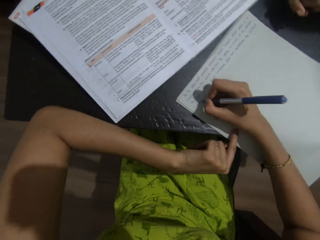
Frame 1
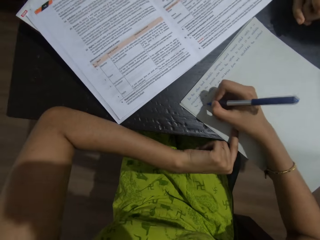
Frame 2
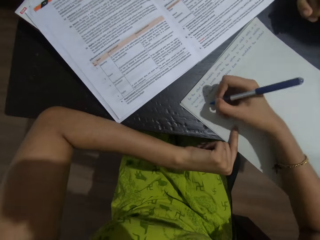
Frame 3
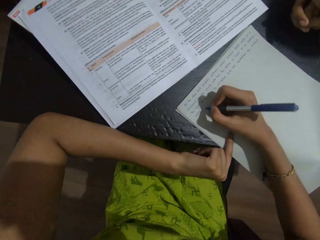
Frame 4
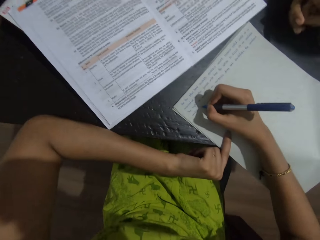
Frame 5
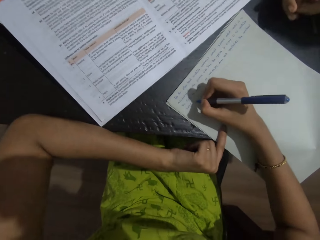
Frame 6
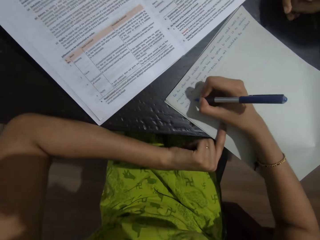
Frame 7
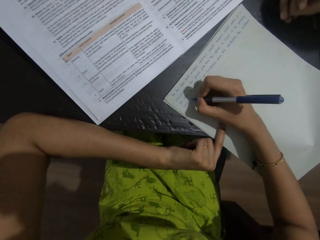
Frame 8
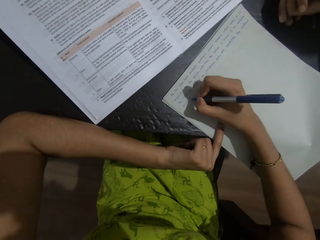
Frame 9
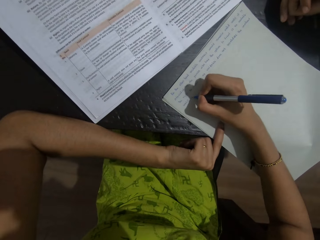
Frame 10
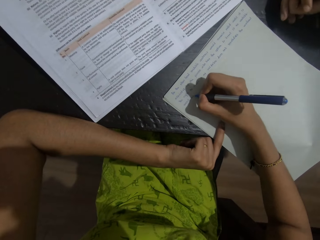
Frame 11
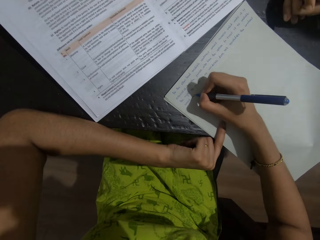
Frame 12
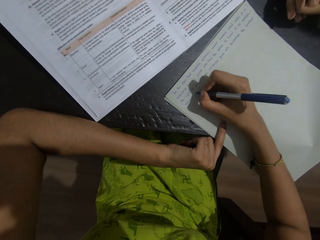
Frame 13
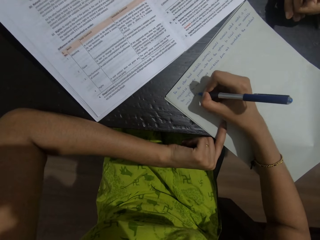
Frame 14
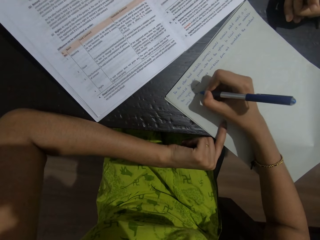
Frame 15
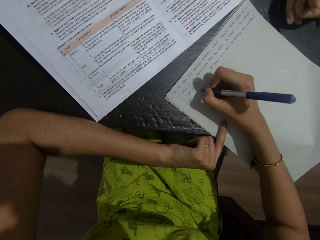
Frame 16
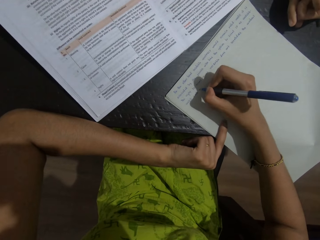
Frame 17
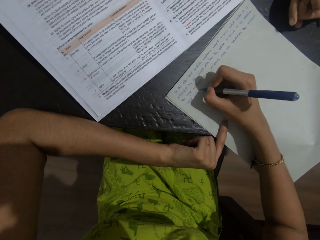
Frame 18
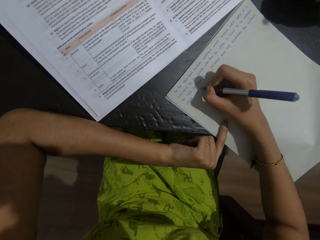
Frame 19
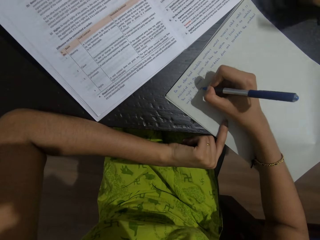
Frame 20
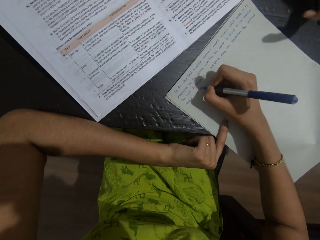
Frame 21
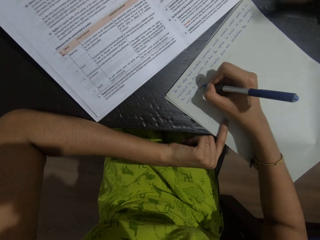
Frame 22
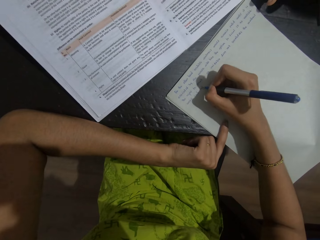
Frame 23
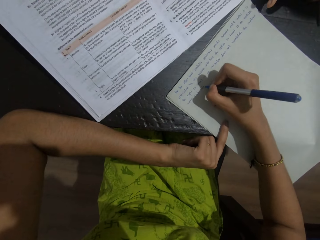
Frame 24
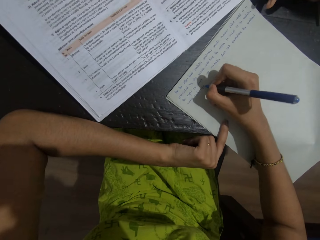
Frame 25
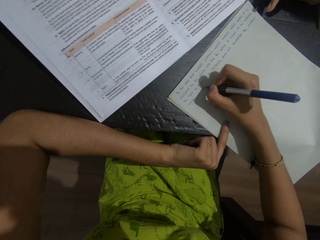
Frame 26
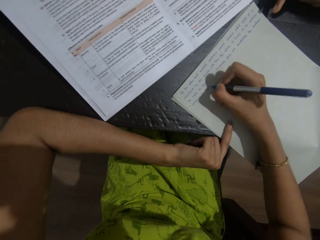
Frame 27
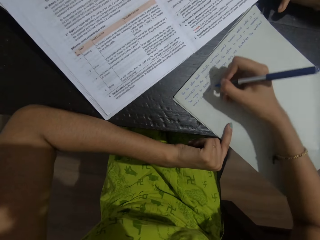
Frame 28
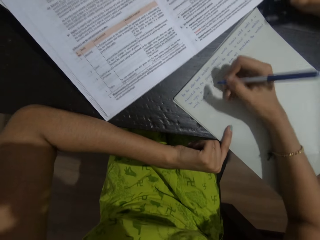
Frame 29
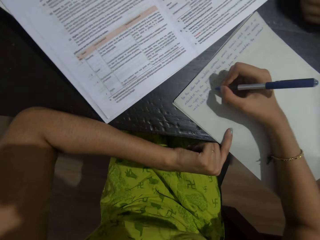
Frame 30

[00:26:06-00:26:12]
The camera wearer releases the book. They hold the foolscap or paper. They write on the paper.

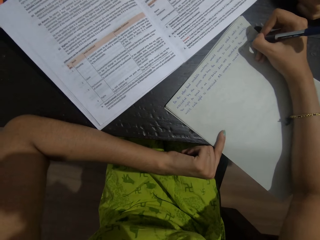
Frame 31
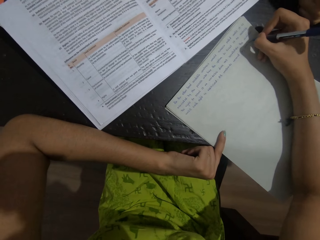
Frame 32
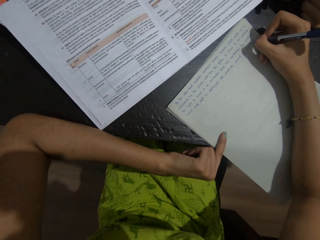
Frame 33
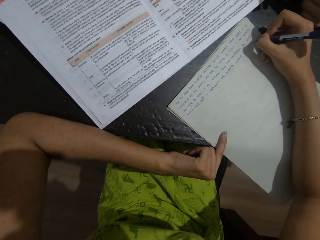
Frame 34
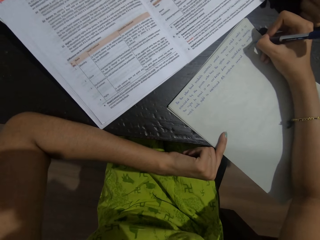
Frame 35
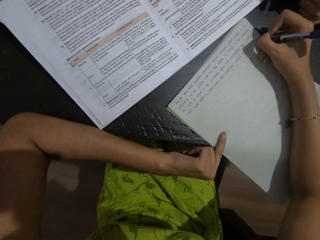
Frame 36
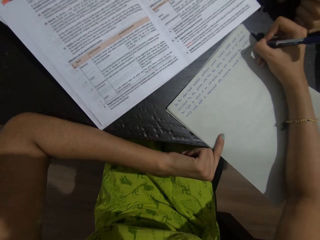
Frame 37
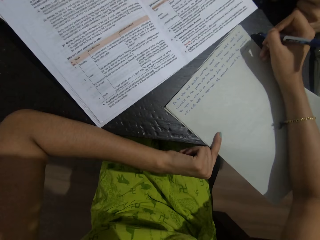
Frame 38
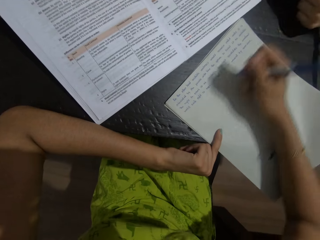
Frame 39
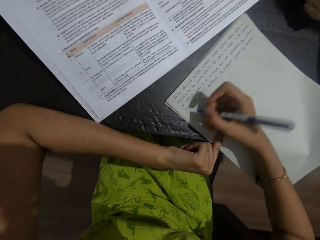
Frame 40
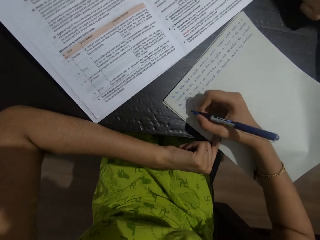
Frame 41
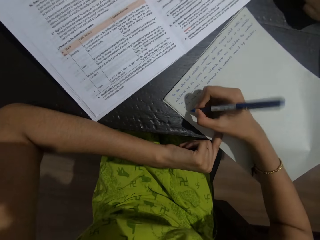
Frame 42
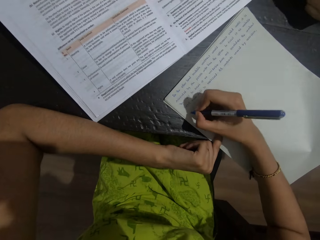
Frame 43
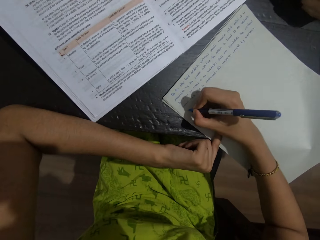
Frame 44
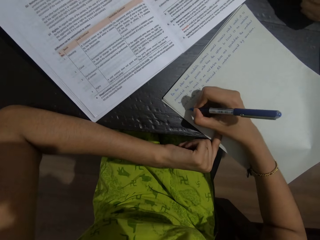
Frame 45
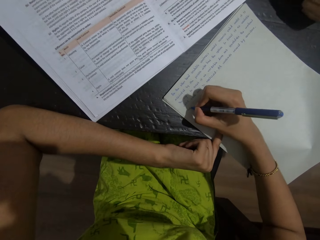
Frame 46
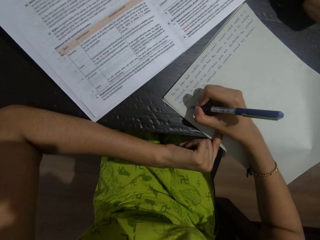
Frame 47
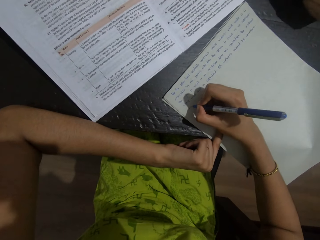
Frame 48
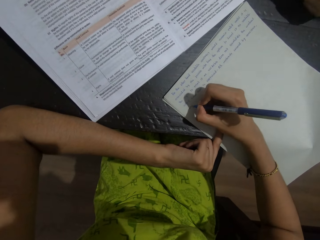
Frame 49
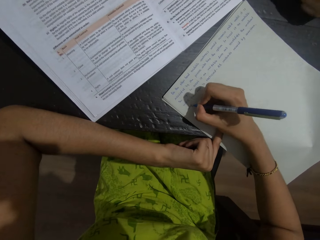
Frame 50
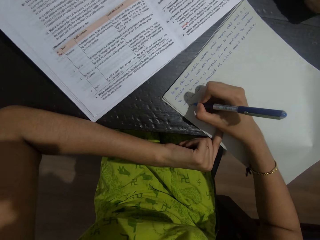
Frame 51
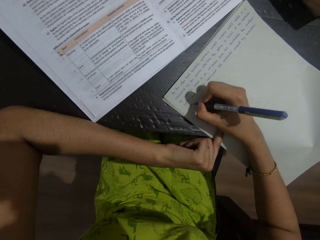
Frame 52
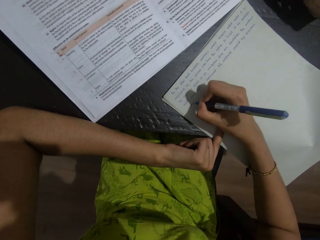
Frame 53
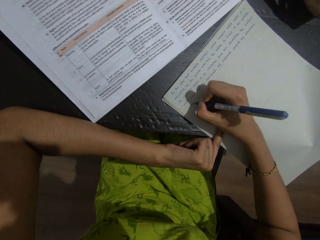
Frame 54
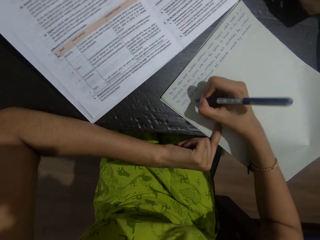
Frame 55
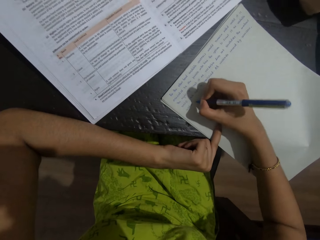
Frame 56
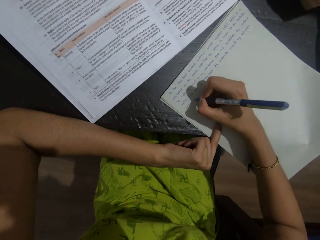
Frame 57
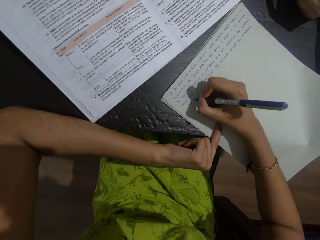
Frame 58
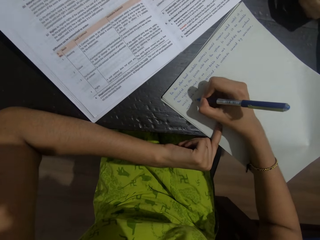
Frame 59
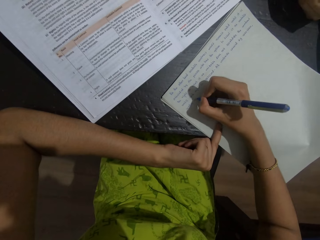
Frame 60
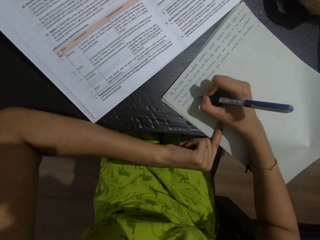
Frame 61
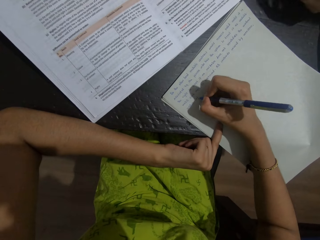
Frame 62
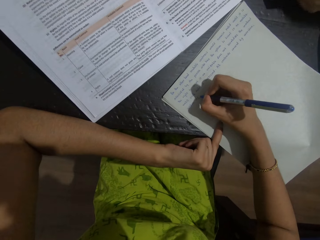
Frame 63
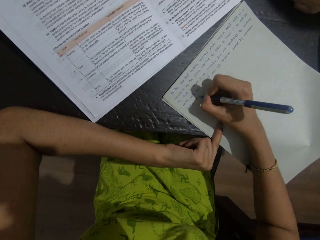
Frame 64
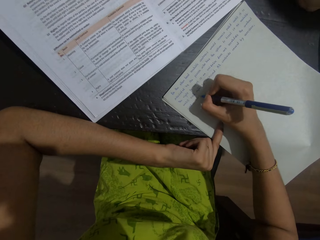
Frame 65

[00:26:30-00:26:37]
A person talks to the camera wearer.

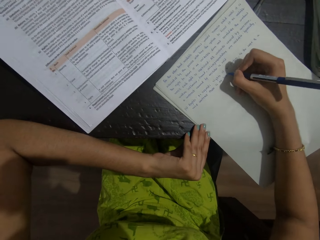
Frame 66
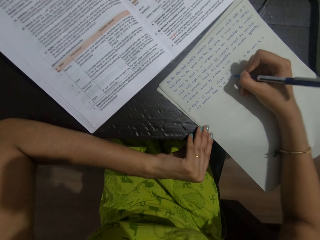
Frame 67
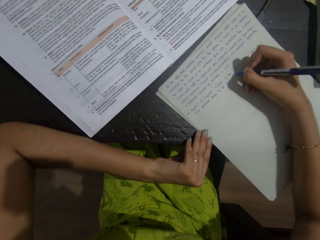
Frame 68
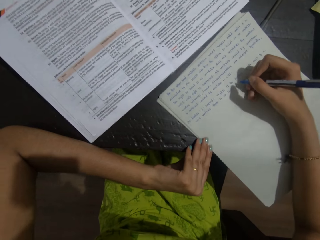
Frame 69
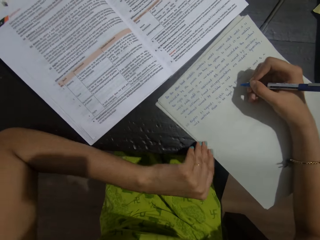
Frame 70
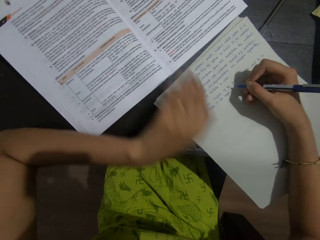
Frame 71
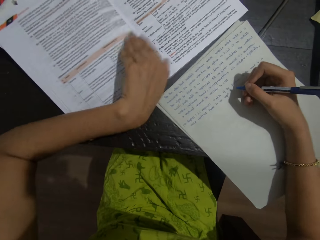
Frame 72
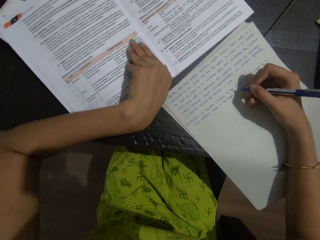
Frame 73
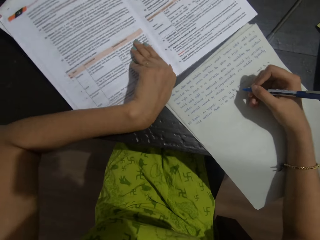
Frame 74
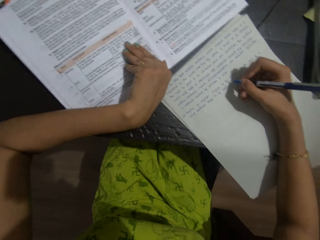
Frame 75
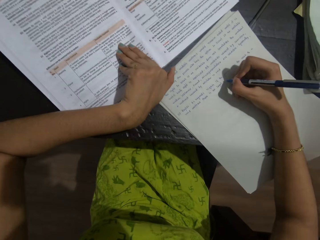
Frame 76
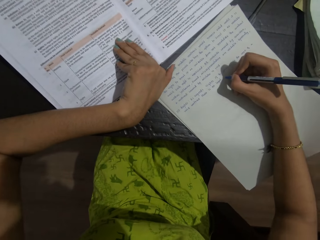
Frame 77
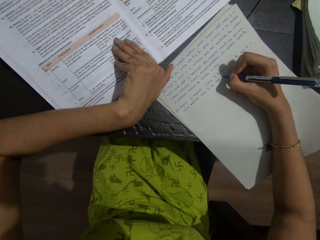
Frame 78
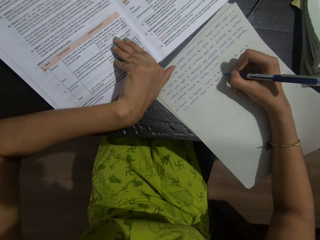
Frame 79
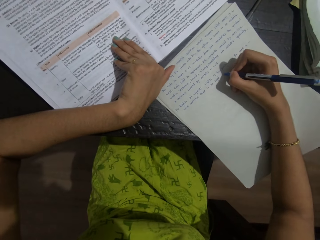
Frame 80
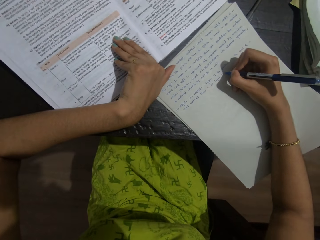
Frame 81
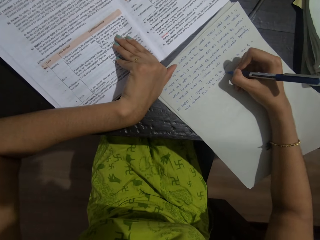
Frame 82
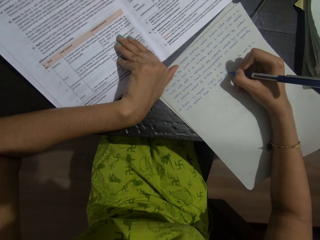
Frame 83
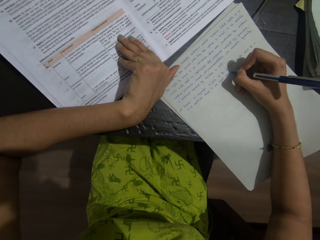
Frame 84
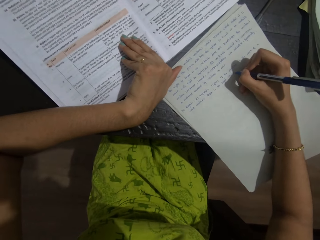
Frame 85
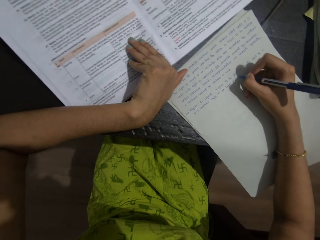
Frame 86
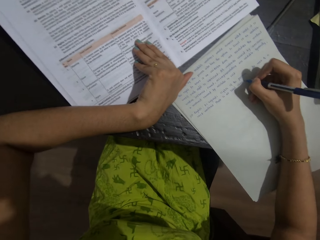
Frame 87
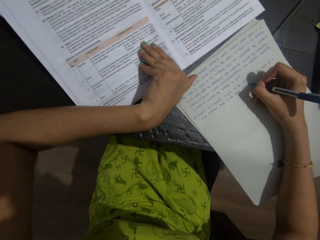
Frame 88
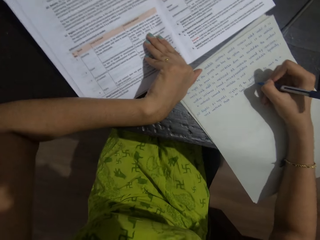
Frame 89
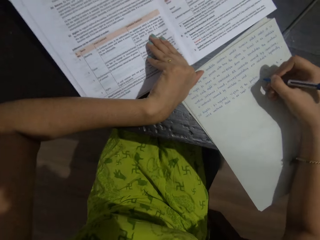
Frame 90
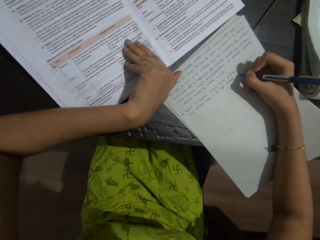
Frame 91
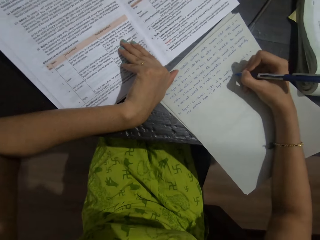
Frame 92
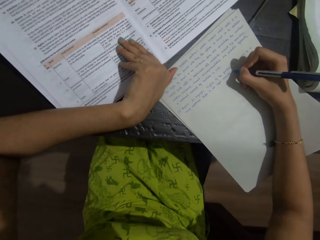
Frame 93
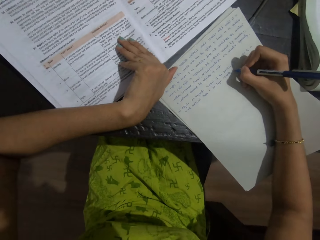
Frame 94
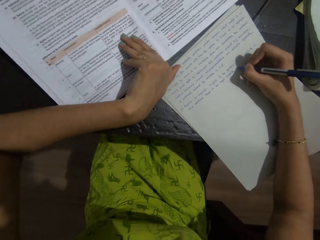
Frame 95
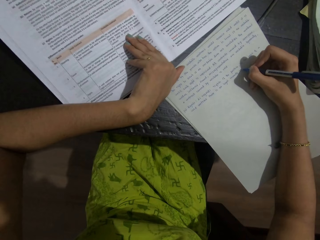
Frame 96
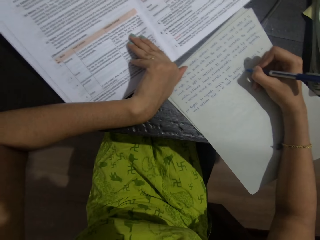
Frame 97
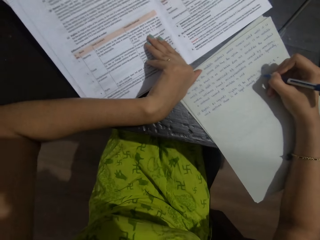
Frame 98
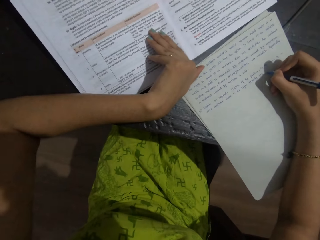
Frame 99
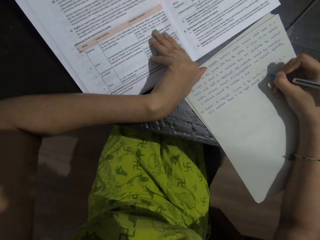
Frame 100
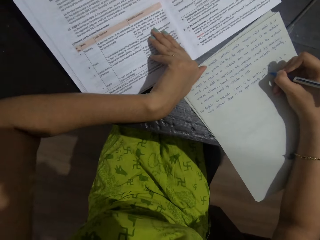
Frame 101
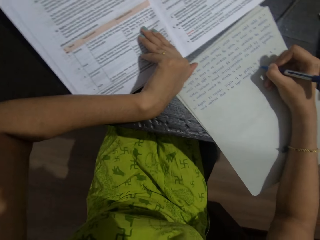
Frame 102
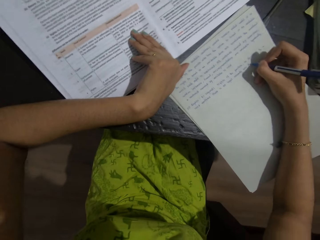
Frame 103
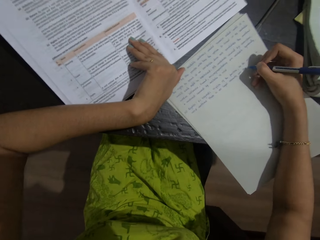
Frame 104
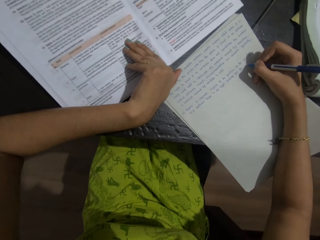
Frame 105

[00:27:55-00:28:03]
The camera wearer holds the textbook. They write on an exercise book.
